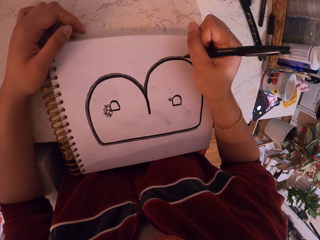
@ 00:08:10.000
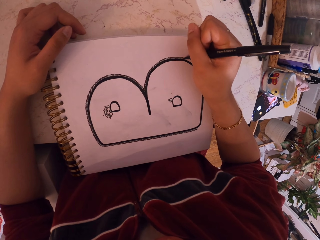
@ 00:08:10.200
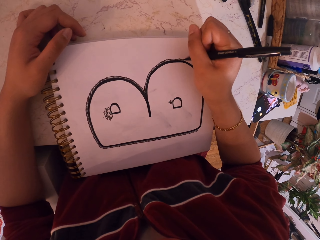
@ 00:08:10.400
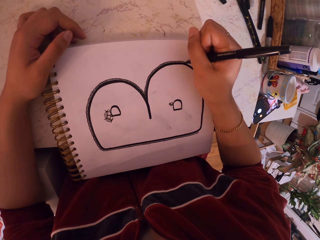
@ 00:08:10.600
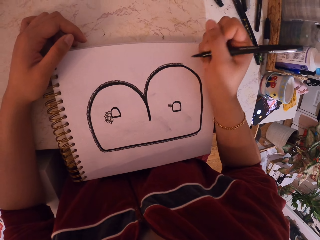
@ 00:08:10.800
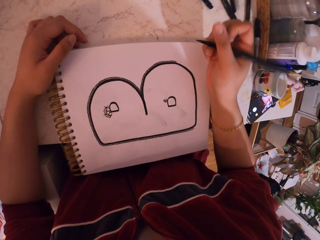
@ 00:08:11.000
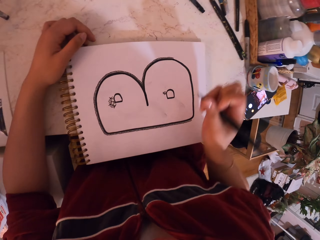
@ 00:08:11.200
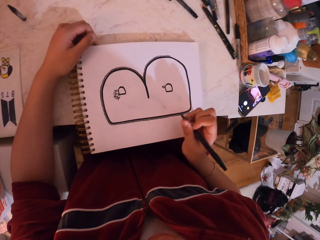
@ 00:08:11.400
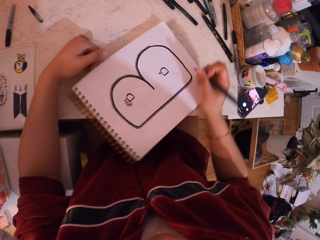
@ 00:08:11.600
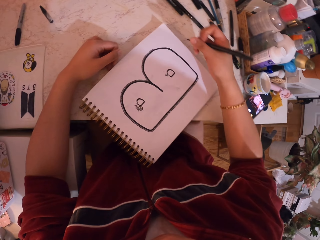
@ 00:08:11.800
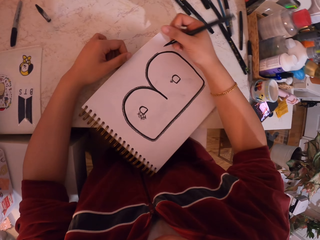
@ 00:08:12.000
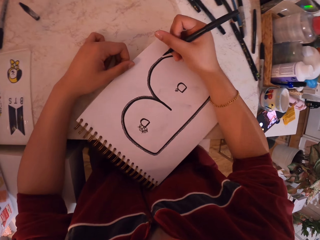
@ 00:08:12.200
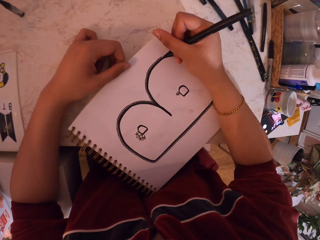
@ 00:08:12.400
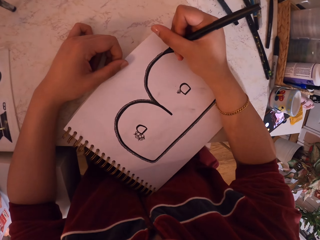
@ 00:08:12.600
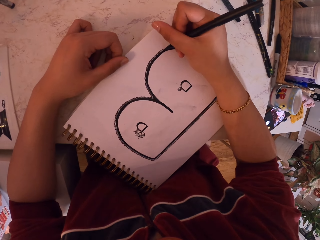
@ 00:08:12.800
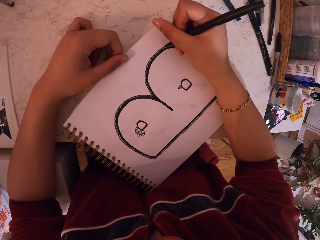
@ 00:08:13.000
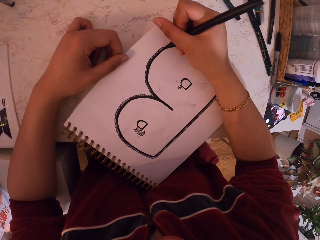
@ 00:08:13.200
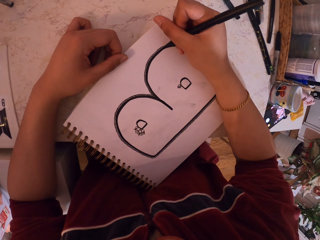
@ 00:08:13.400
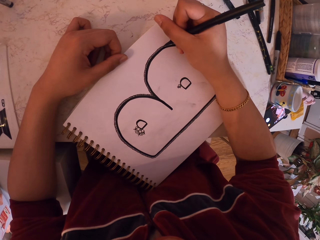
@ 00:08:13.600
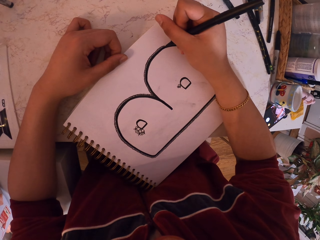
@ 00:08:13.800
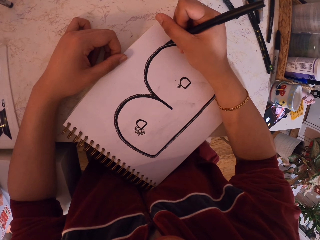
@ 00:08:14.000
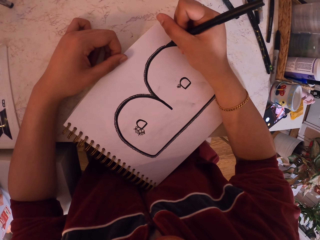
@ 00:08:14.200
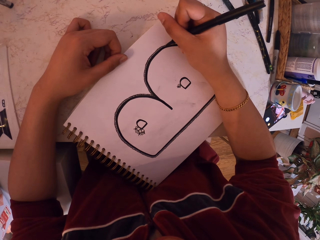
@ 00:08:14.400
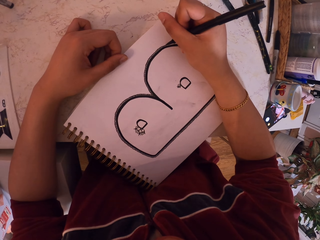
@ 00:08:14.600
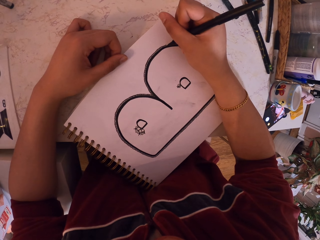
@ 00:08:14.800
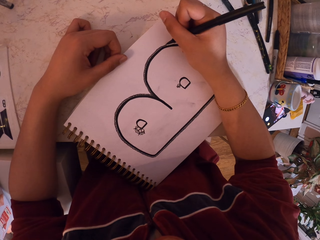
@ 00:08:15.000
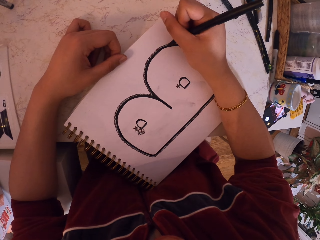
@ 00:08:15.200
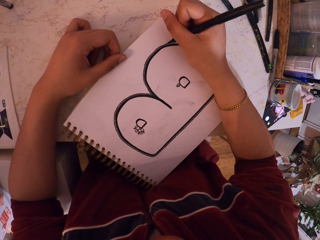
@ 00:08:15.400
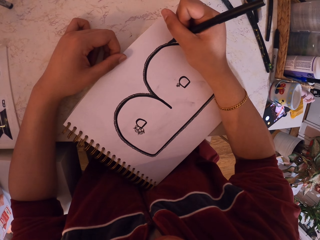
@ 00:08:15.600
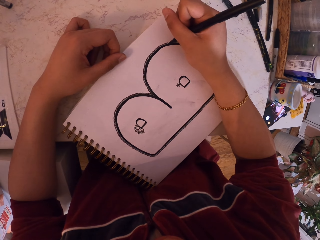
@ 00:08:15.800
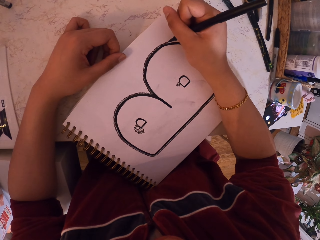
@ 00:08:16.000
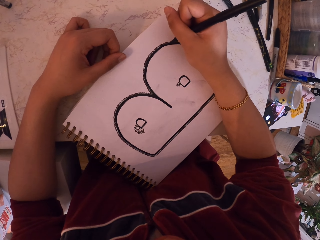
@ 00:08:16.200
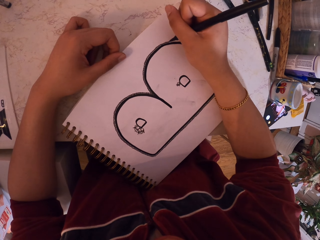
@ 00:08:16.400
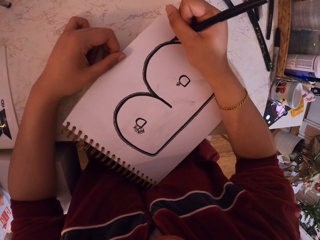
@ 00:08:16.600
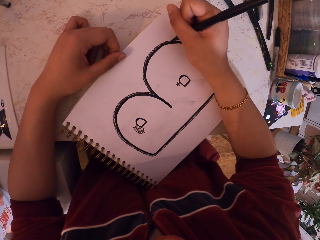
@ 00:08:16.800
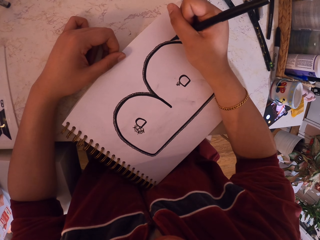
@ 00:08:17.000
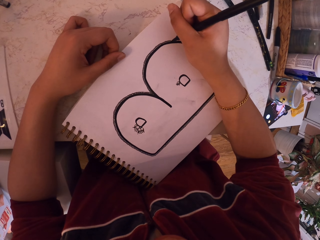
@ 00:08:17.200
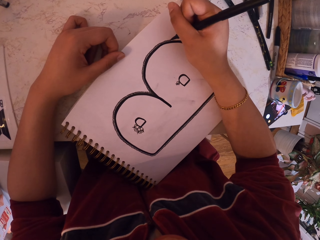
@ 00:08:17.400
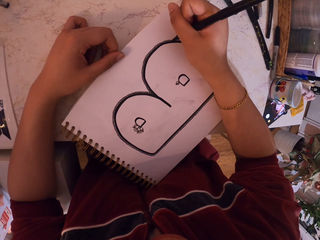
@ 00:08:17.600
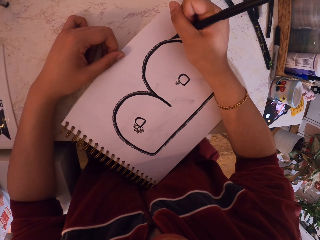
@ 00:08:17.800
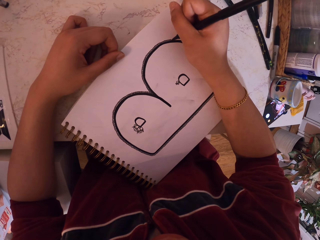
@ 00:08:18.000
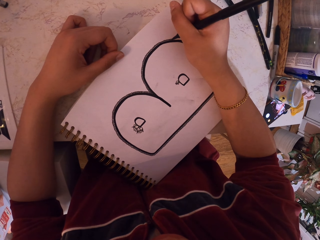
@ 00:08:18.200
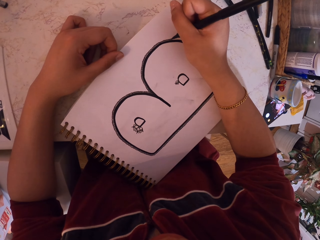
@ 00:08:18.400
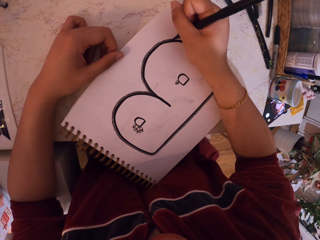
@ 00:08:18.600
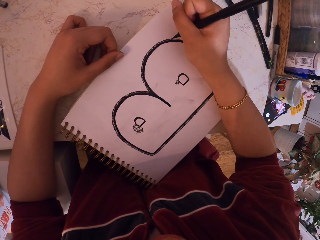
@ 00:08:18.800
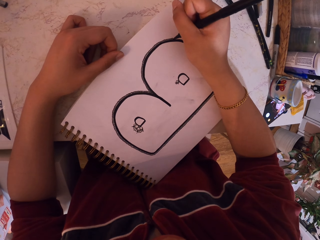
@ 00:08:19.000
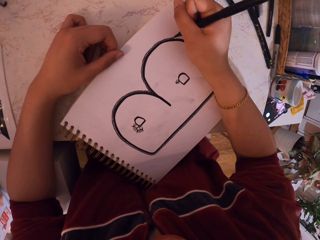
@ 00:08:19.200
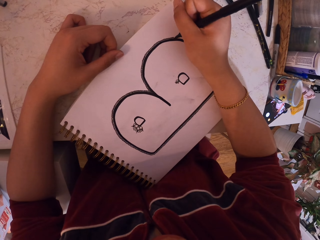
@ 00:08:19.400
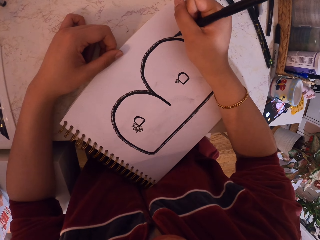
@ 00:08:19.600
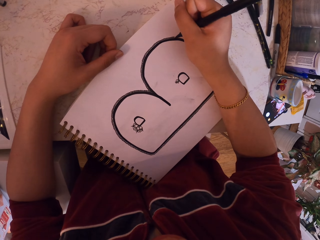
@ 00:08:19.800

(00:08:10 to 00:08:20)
The camera wearer moves the book. They draw on the book.

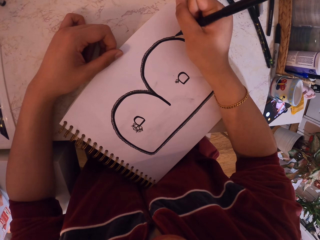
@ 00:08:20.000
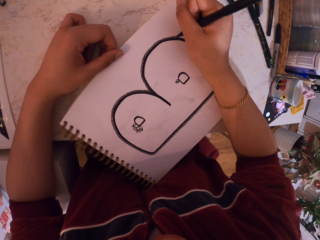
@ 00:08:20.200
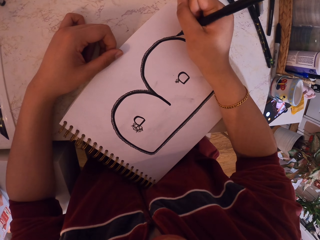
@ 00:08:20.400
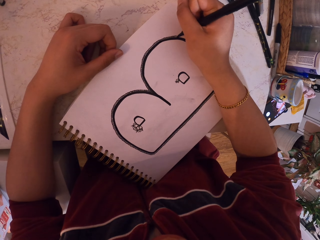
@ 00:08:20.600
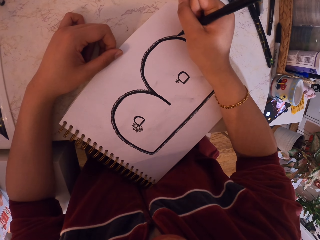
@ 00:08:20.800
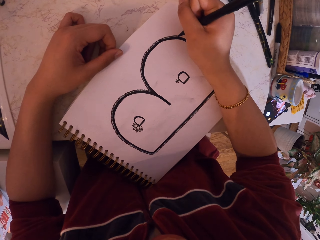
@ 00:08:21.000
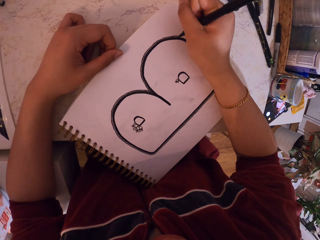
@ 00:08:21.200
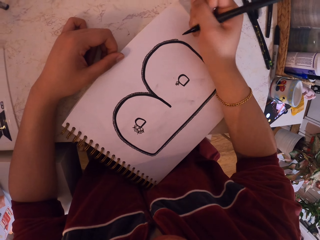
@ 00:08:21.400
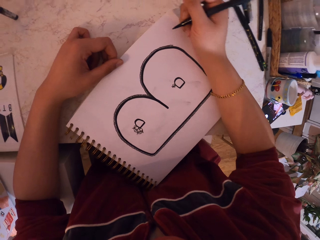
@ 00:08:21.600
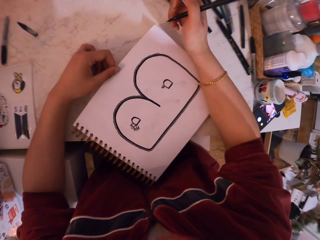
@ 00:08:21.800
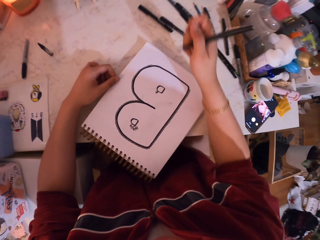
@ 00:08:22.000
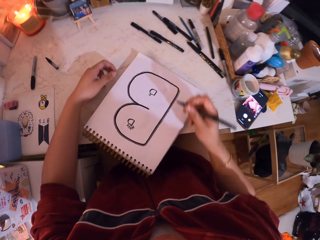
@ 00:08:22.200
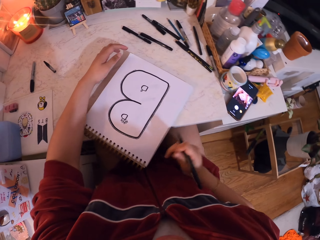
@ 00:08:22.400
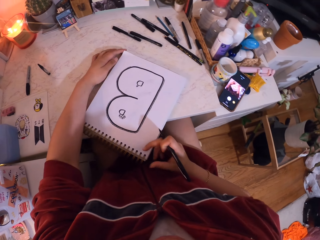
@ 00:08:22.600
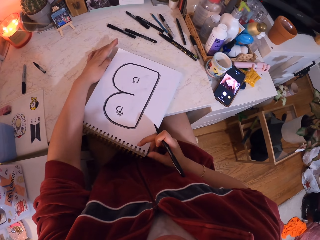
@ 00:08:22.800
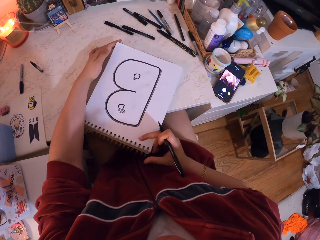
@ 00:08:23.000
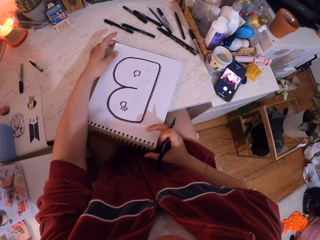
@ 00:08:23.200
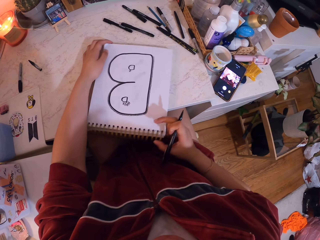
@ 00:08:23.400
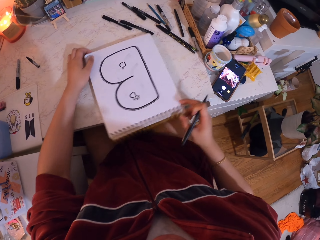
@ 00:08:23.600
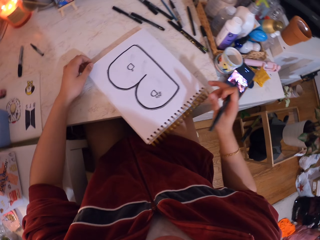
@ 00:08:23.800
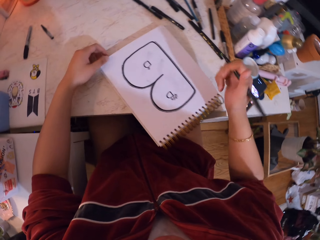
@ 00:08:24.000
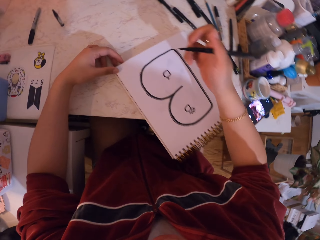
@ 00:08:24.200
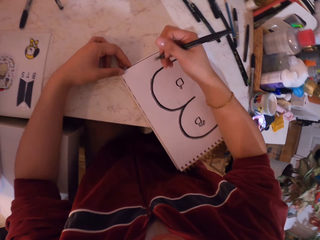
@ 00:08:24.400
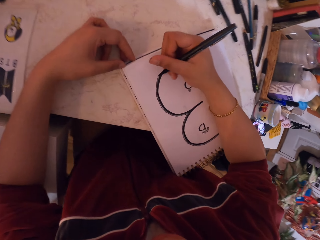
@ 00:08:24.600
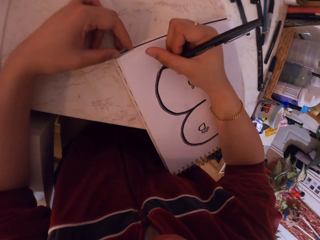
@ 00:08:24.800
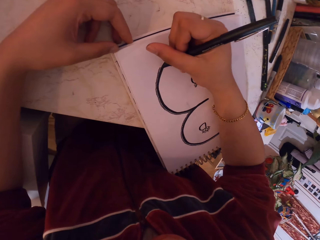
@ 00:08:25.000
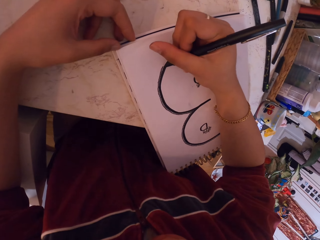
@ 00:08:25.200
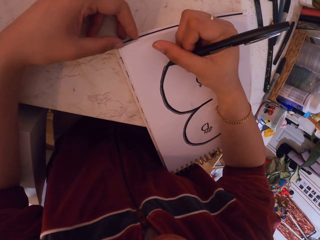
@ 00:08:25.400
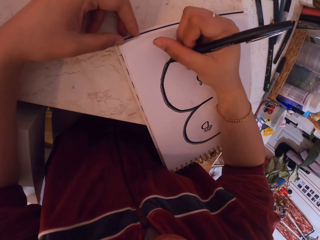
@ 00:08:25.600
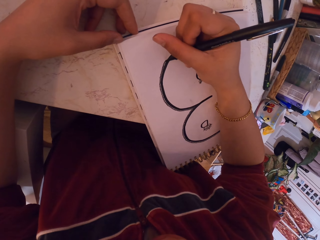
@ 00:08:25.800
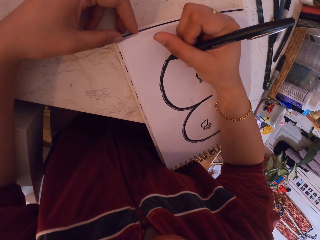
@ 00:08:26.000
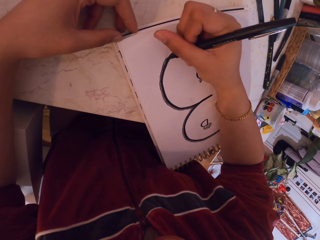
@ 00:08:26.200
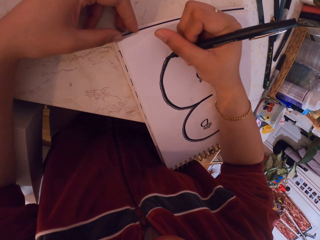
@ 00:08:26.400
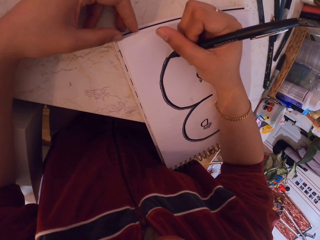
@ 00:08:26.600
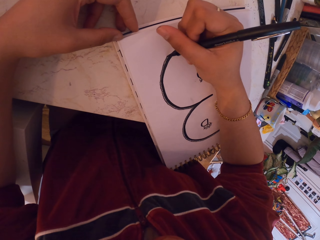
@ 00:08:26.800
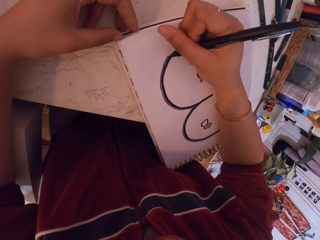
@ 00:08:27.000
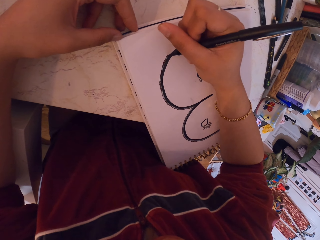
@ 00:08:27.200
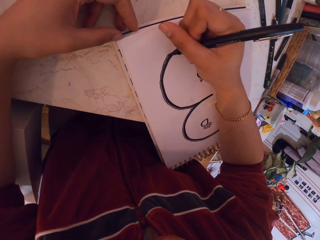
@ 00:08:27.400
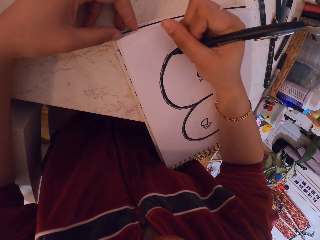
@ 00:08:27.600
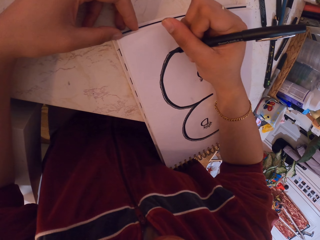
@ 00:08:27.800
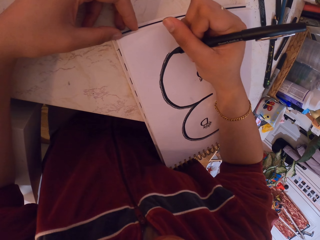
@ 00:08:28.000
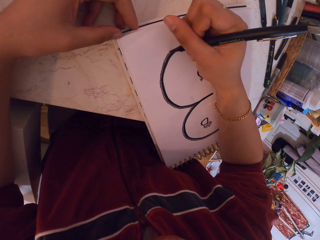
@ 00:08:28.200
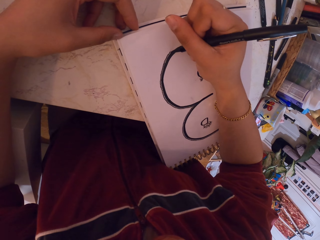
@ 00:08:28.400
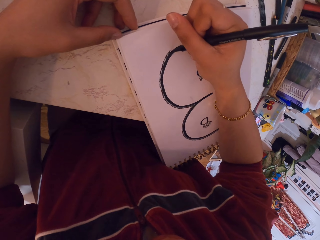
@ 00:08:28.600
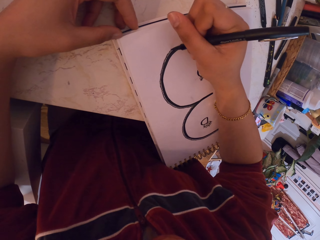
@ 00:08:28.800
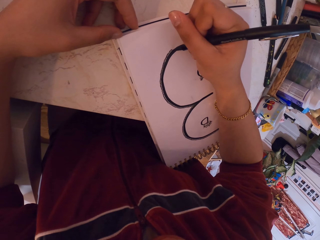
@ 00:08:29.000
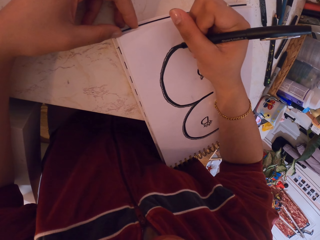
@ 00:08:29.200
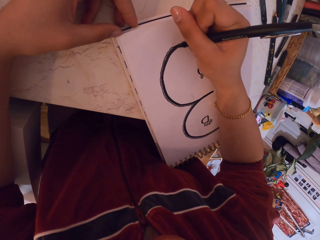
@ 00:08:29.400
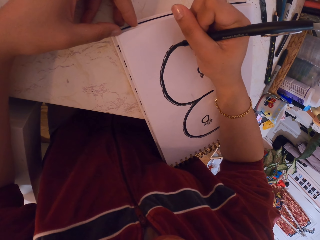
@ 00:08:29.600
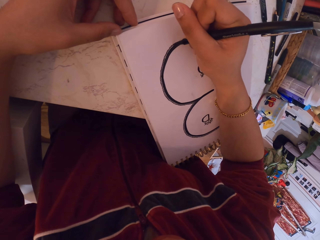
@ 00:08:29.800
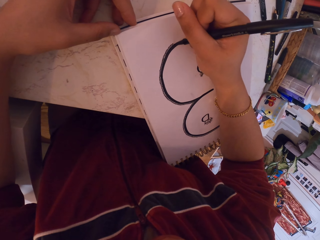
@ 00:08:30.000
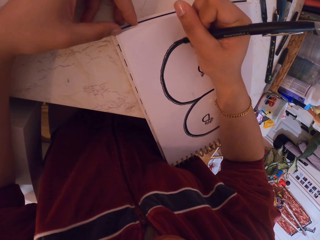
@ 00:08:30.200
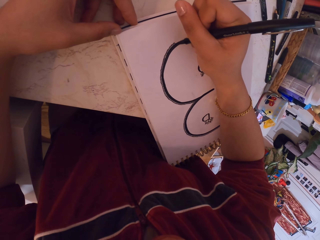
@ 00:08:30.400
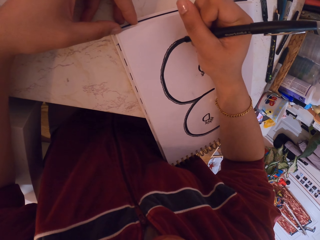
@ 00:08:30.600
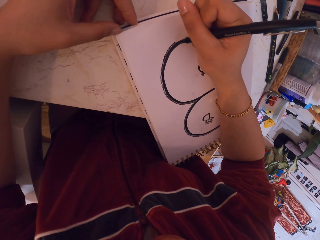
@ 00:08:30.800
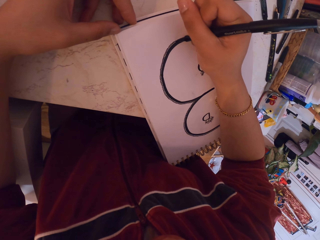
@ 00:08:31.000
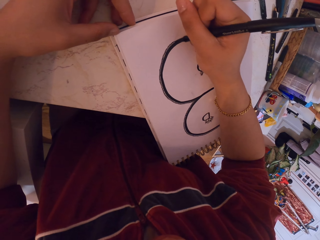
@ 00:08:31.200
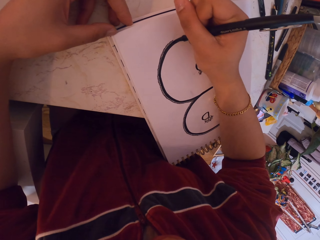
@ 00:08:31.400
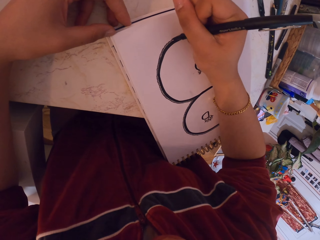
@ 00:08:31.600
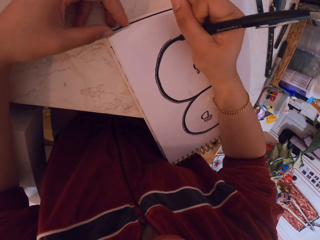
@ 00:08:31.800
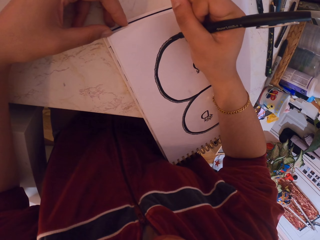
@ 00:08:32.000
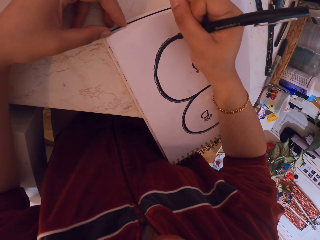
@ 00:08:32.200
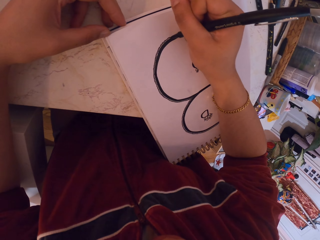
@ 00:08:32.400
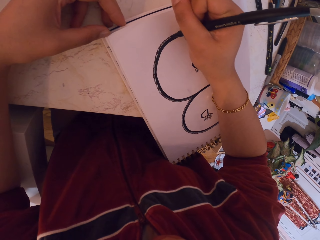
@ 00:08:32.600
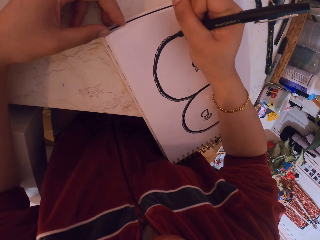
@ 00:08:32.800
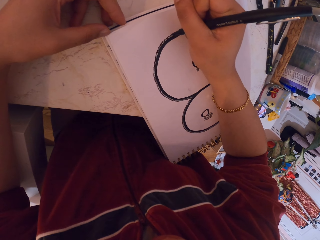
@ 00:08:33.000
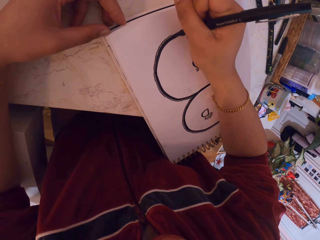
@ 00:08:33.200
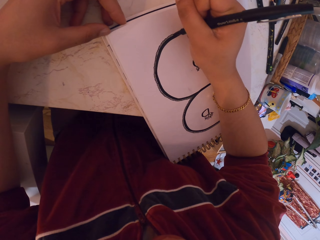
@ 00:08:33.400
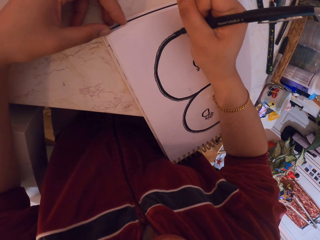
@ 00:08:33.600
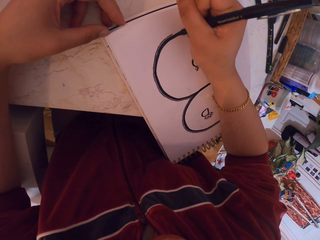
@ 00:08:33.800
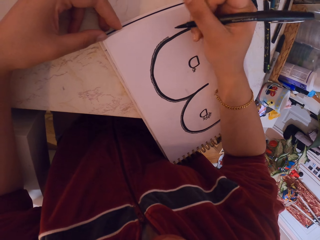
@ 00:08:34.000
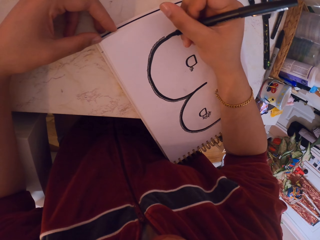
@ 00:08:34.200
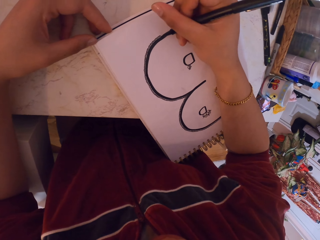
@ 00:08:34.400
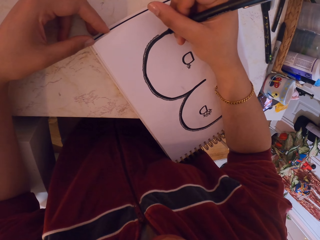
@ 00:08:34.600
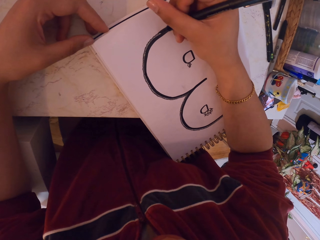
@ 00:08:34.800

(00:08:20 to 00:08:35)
The camera wearer moves the book. They draw with the pen.
